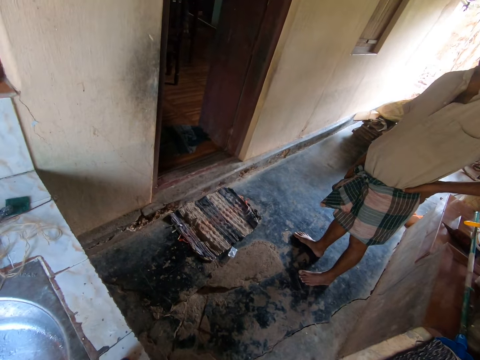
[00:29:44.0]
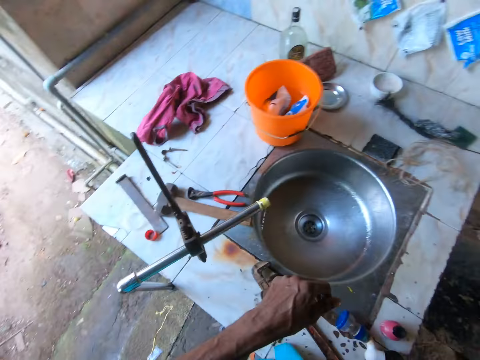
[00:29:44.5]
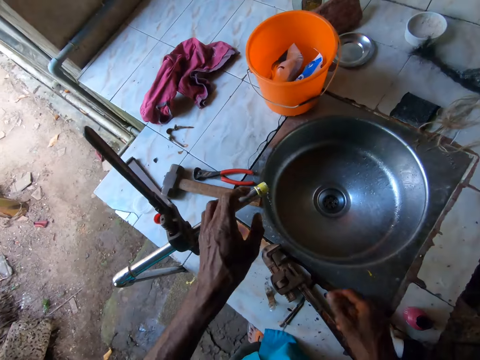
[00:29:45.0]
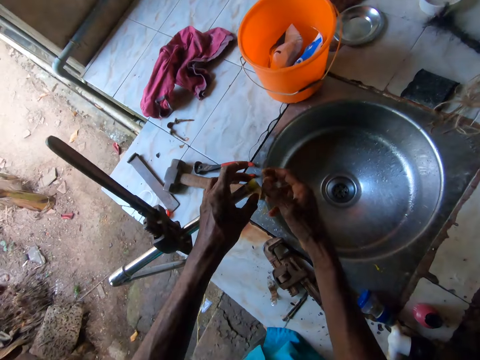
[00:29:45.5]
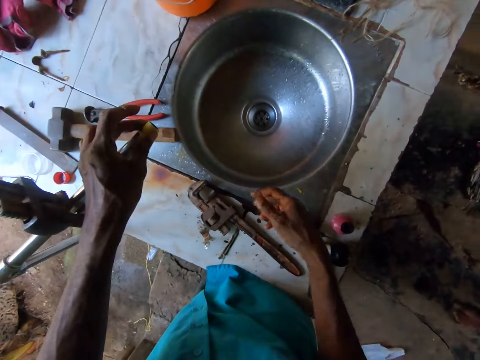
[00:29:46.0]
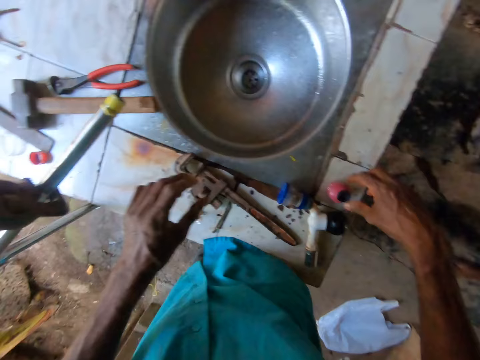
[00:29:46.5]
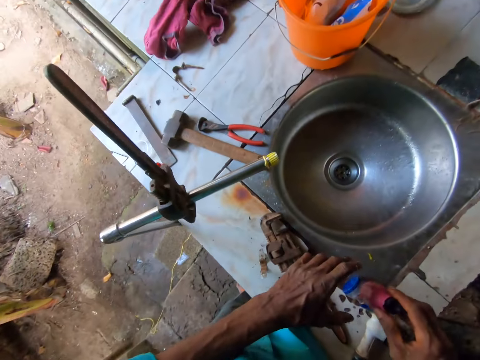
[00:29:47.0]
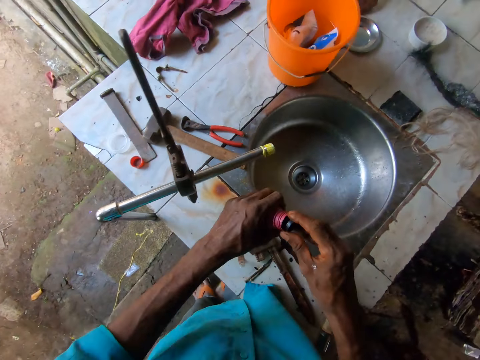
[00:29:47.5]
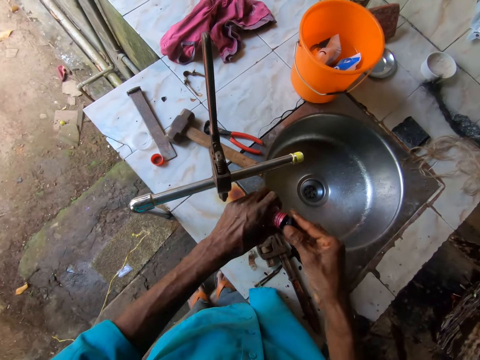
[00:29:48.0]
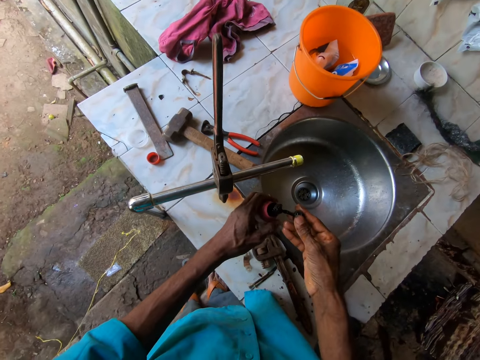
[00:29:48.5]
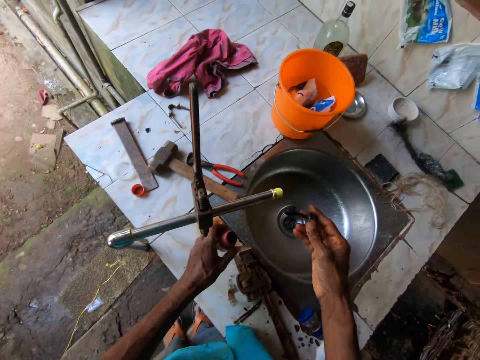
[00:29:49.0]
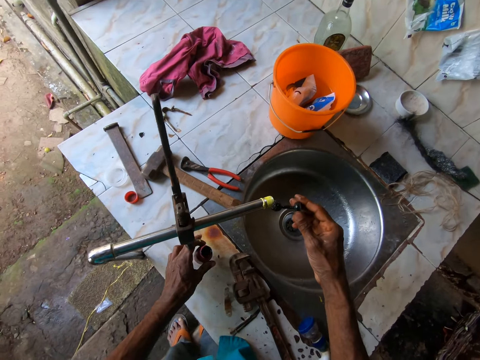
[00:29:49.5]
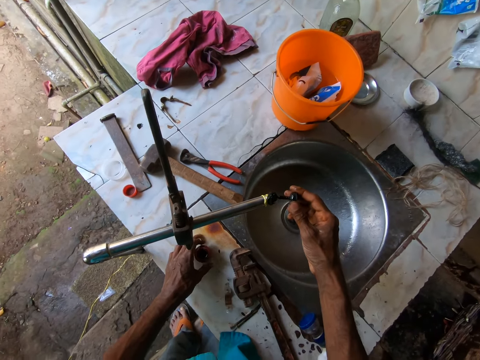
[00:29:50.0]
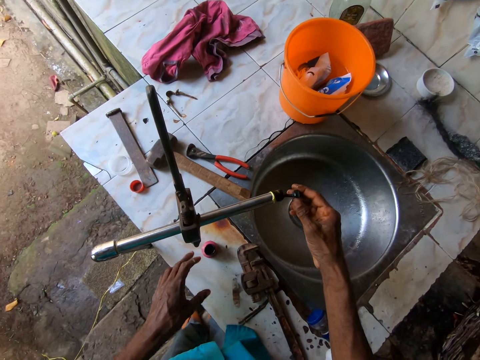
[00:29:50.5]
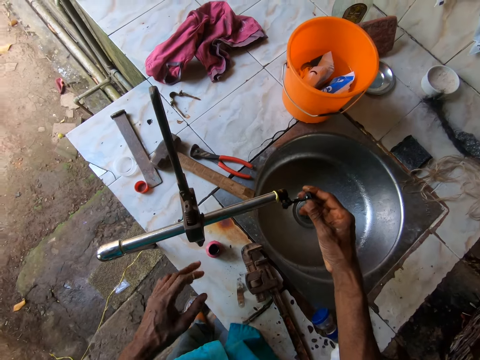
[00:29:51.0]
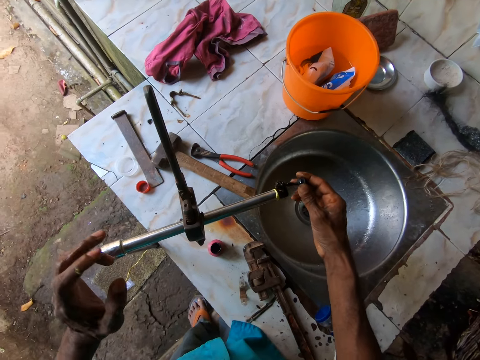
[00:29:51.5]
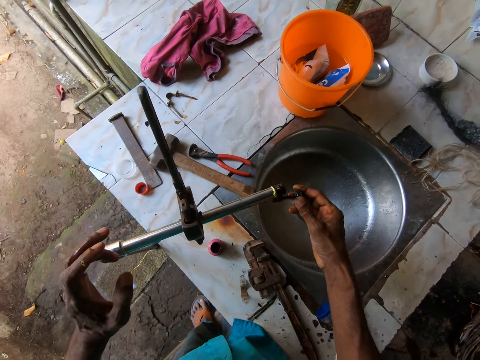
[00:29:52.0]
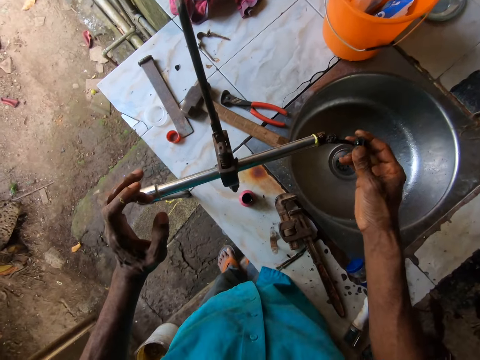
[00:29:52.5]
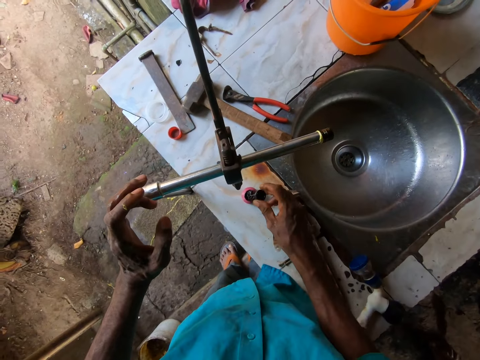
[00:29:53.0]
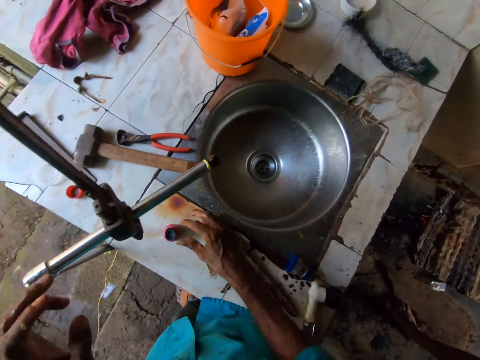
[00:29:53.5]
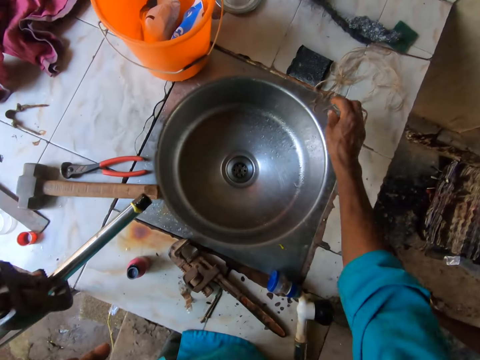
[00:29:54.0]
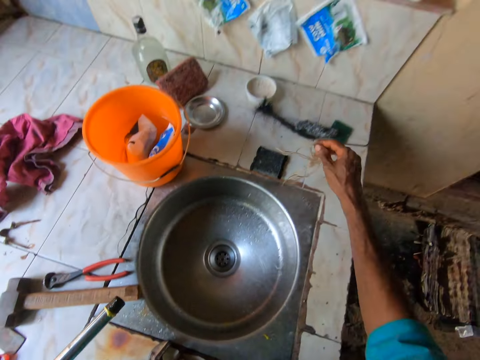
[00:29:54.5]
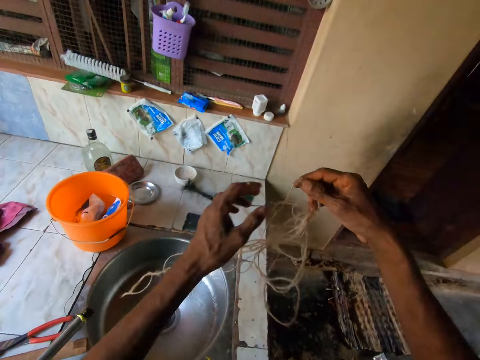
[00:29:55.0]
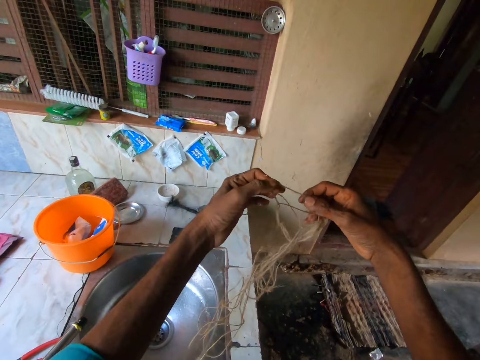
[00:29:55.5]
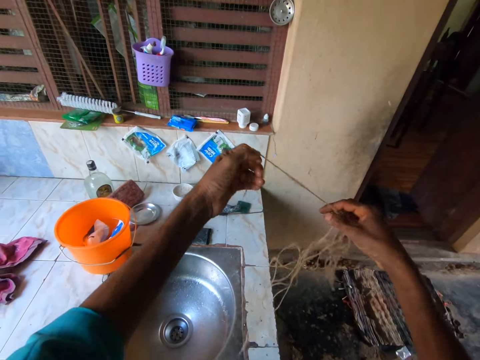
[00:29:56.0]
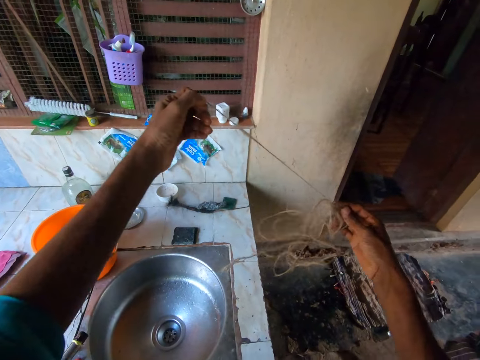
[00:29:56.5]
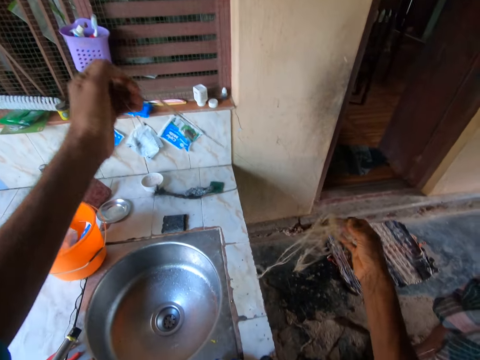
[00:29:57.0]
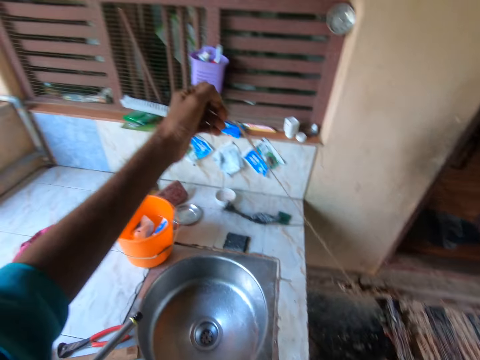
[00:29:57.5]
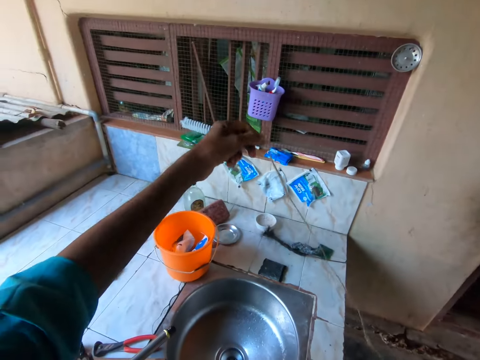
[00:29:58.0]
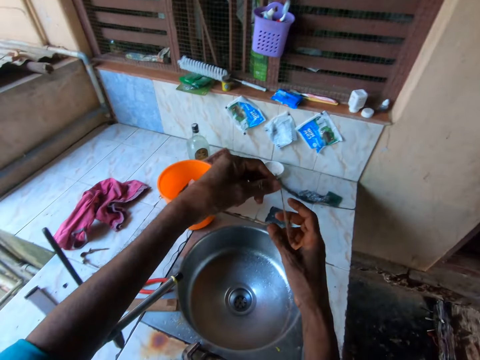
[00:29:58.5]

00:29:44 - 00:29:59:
The camera wearer holds the tap. He picks a bottle of pipe glue from the sink top with his right hand. He passes the bottle of glue from his right hand to his left hand. He opens the bottle of glue with his right hand. He applies glue to a pipe opening with his right hand. He drops the bottle of glue on the sink top with his left hand. He closes the bottle of glue with his right hand. He puts something down. He picks thread from the sink top with his right hand. He detangles the thread with both hands.

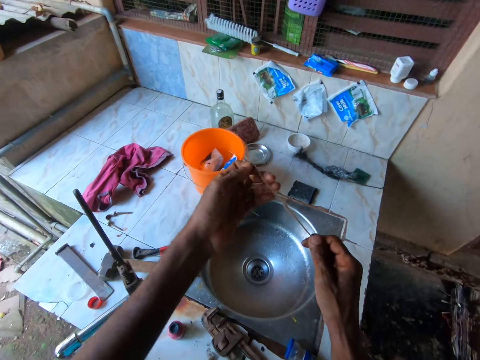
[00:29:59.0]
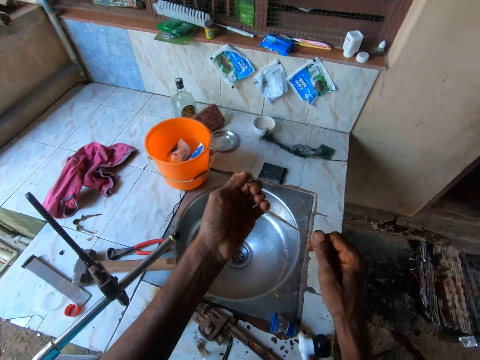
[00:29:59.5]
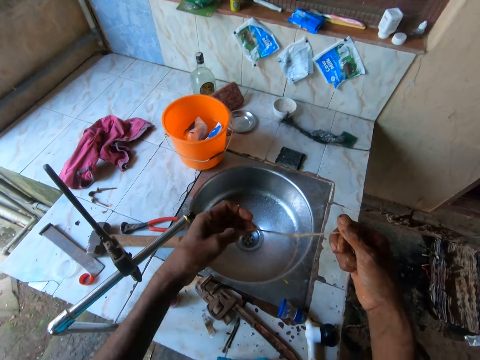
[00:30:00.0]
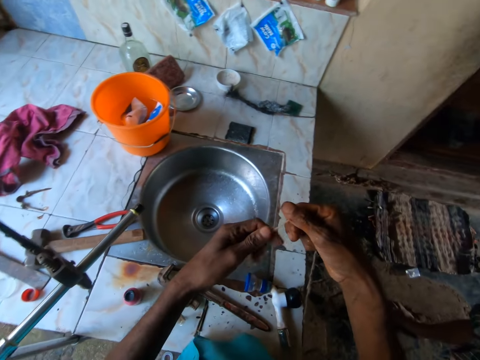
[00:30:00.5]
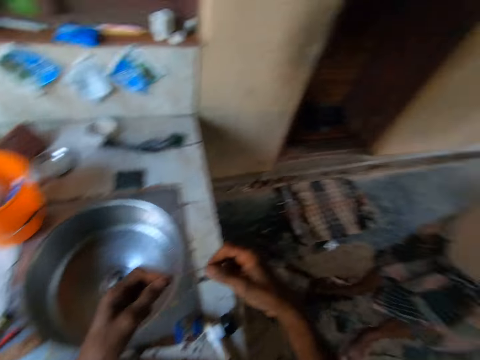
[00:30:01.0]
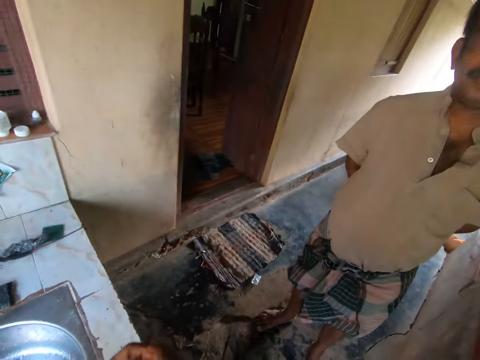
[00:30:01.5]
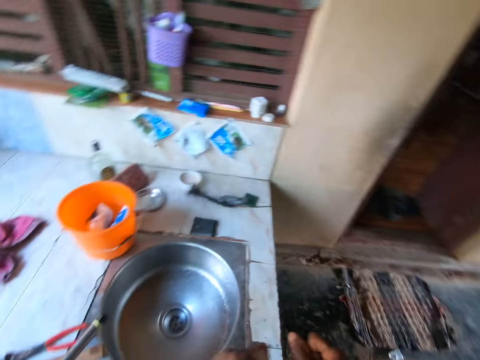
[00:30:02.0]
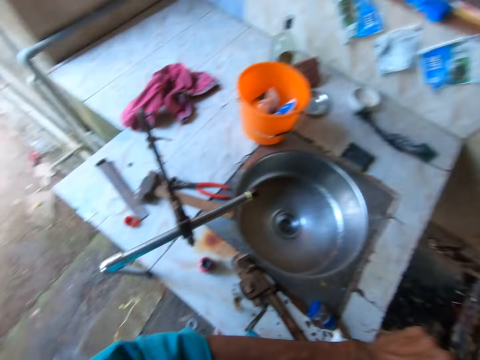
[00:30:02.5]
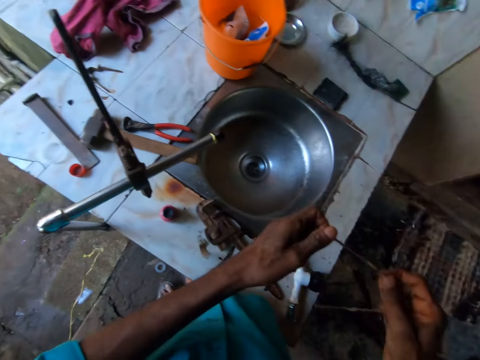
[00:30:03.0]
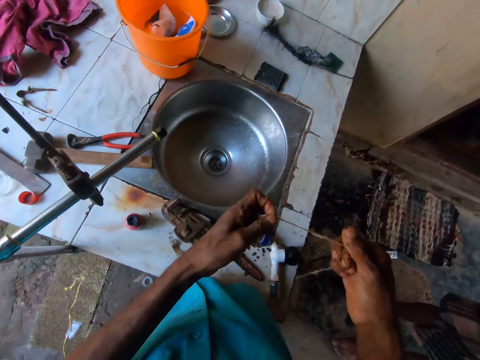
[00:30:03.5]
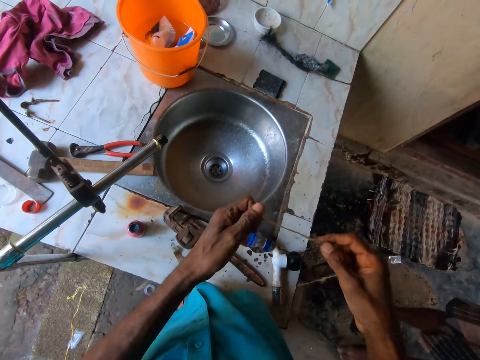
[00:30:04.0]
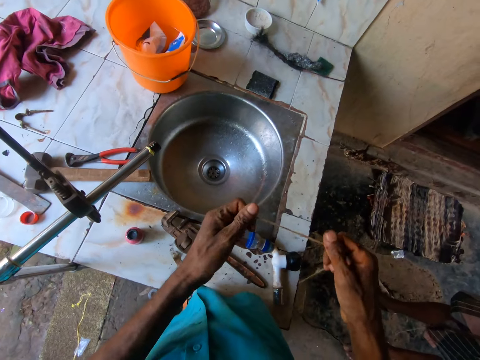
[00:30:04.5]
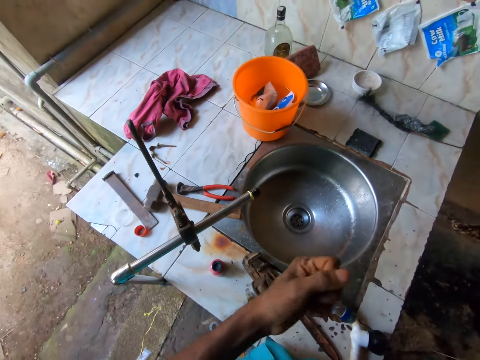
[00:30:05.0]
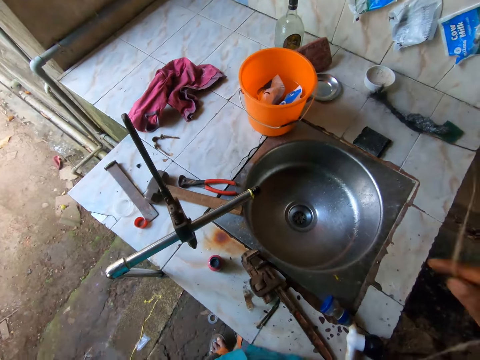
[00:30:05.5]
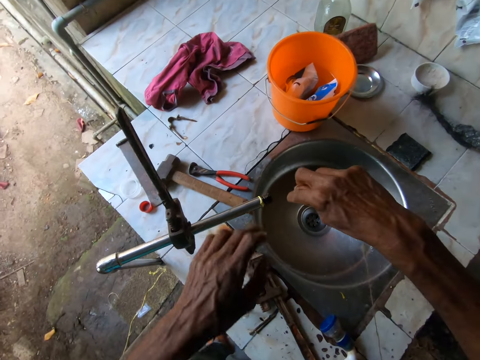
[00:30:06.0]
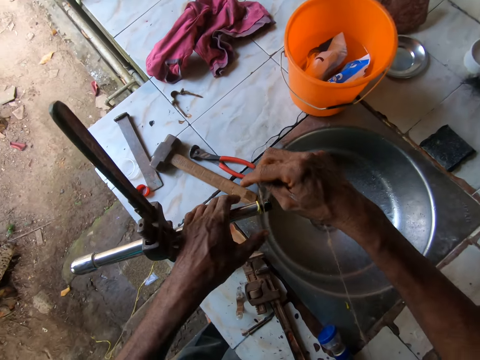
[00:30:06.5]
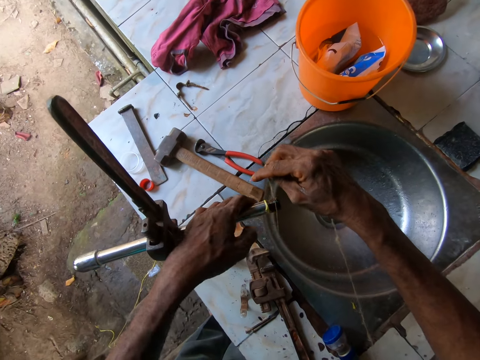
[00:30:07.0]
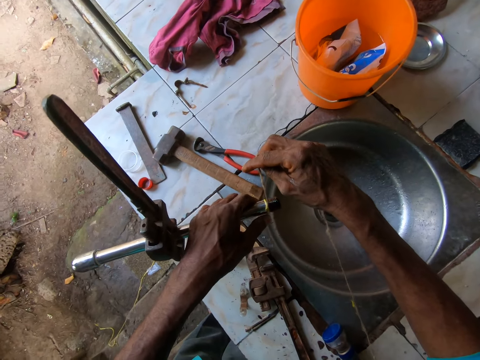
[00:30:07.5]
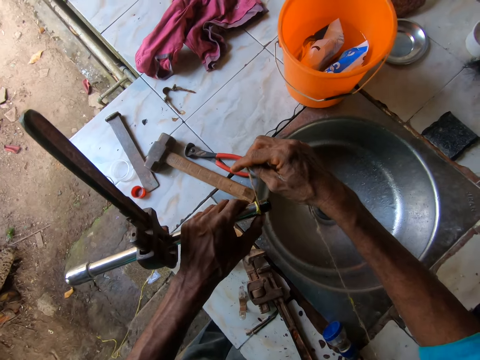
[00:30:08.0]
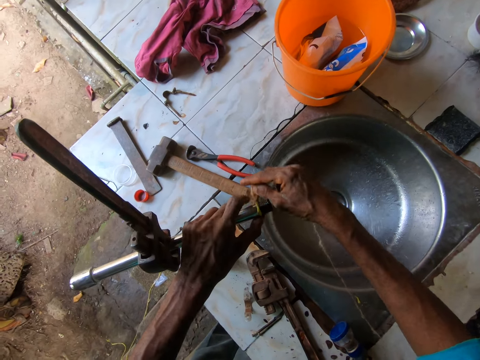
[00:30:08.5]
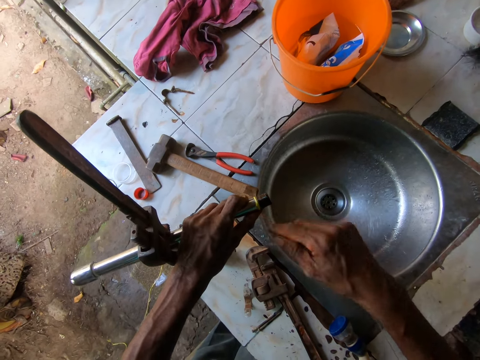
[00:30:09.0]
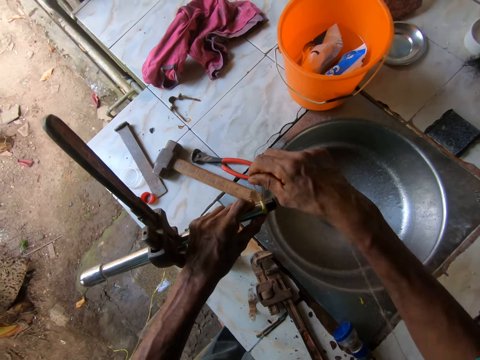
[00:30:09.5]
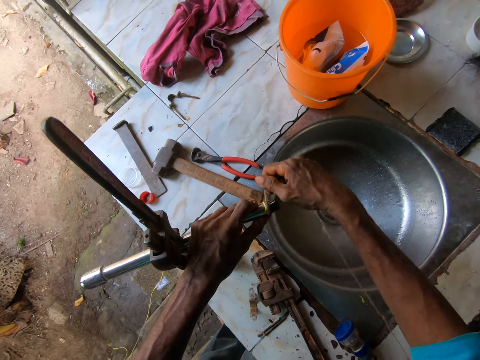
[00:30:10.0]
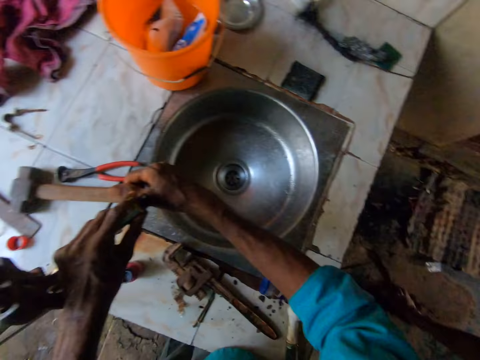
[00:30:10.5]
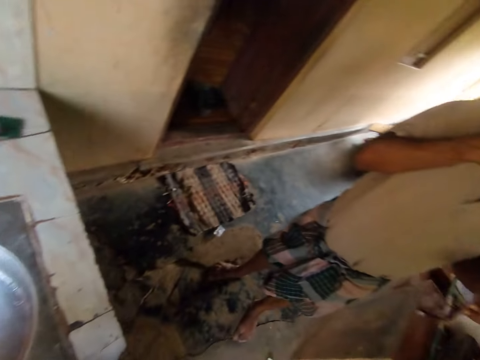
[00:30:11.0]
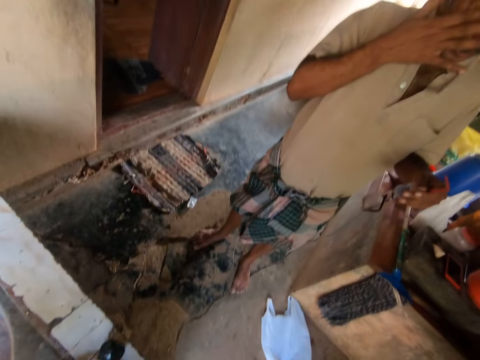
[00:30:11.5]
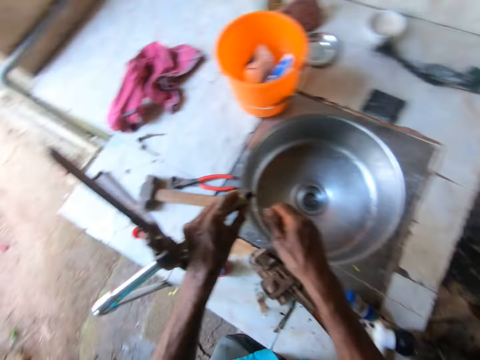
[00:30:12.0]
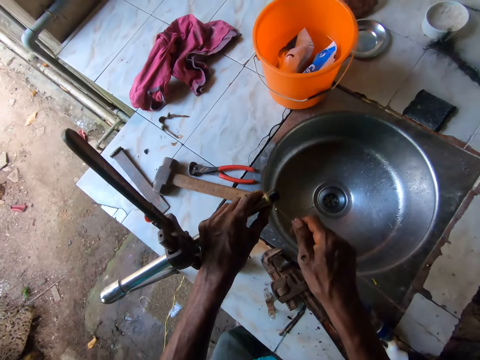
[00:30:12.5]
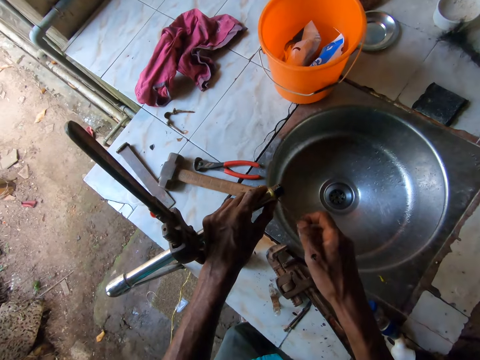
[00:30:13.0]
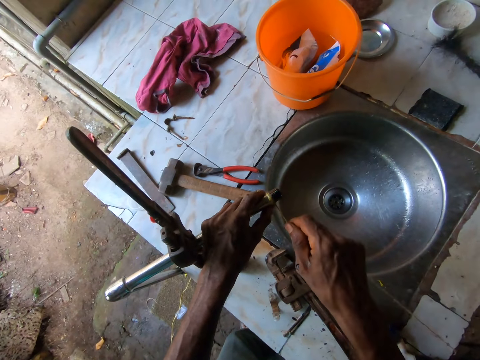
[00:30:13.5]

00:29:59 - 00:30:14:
A man interacts with the camera wearer. The camera wearer talks to the man. They straighten the thread. They weave the thread round the pipe opening with both hands. They talk to the man. They tie the thread on the tap.
